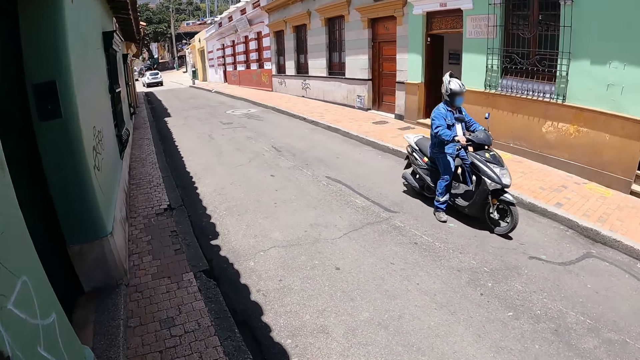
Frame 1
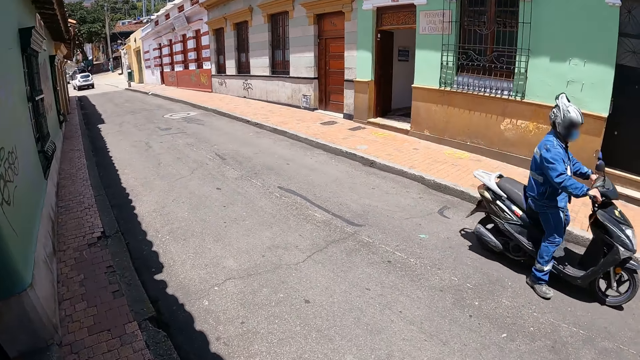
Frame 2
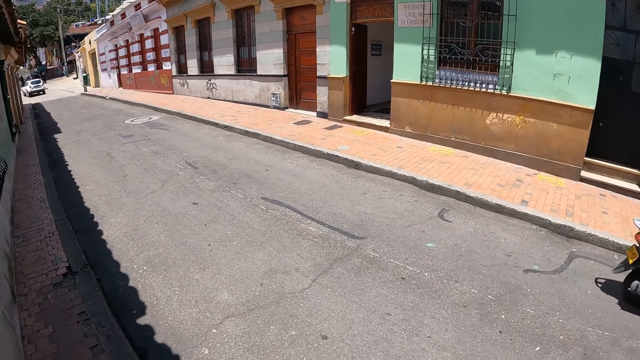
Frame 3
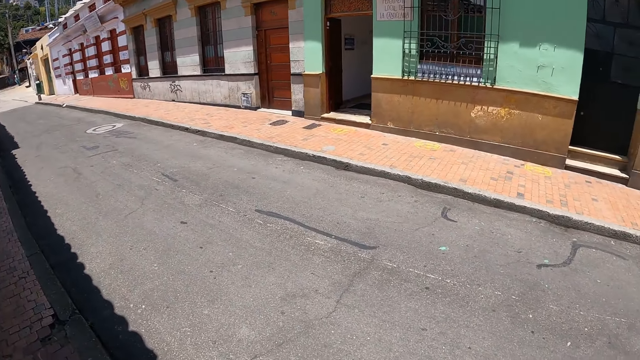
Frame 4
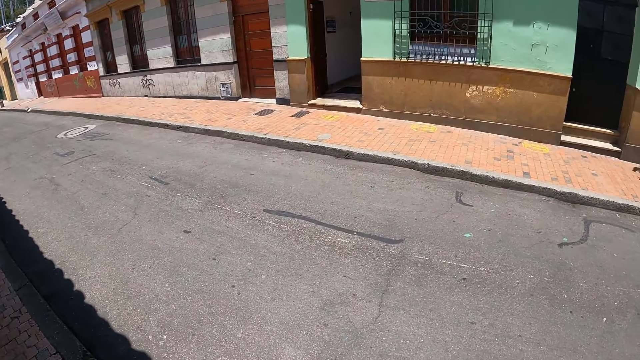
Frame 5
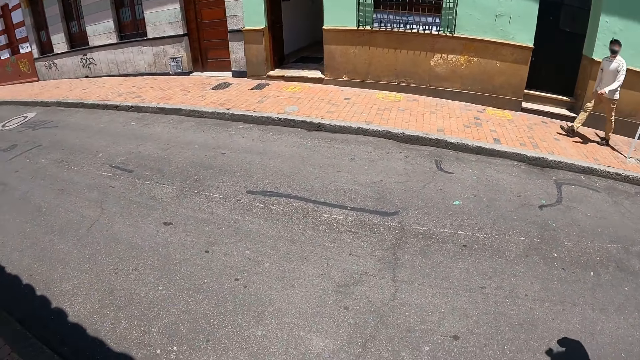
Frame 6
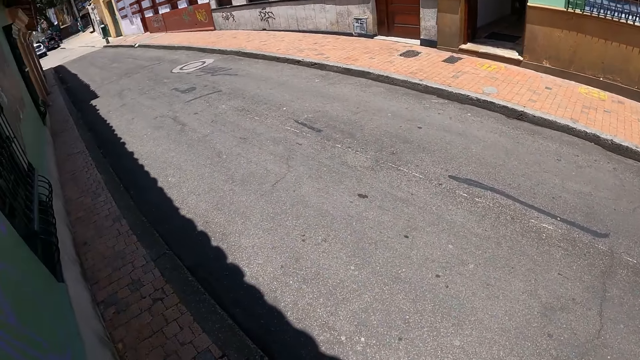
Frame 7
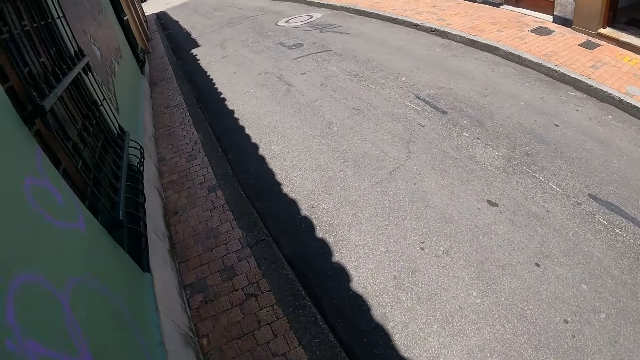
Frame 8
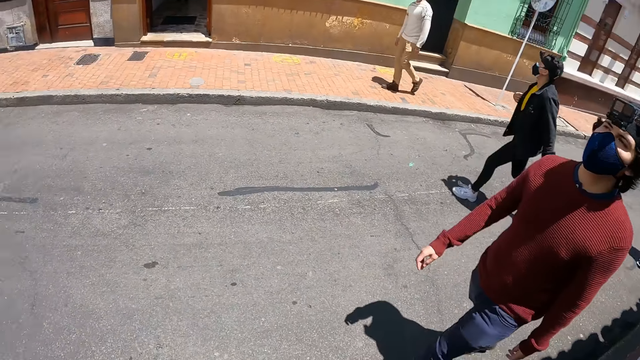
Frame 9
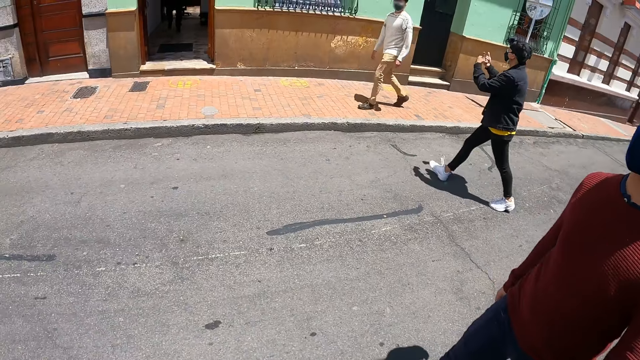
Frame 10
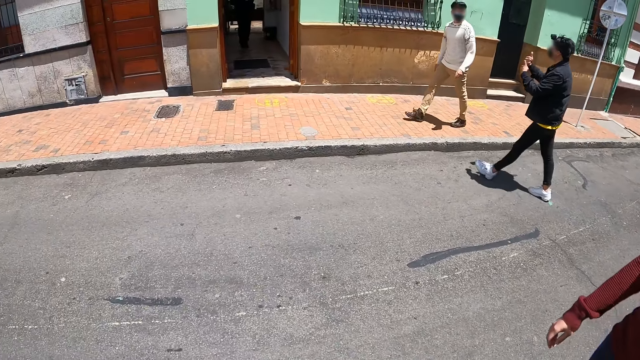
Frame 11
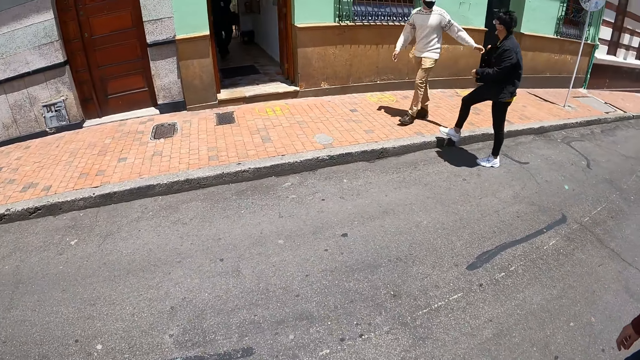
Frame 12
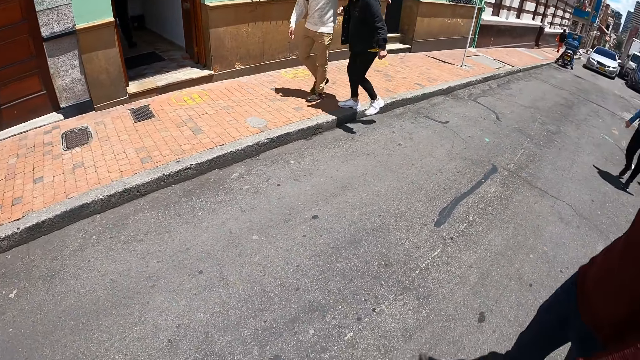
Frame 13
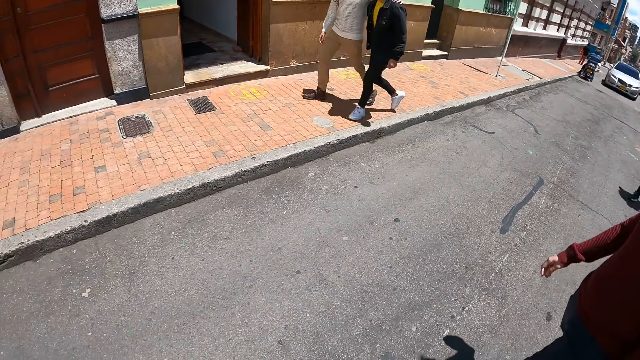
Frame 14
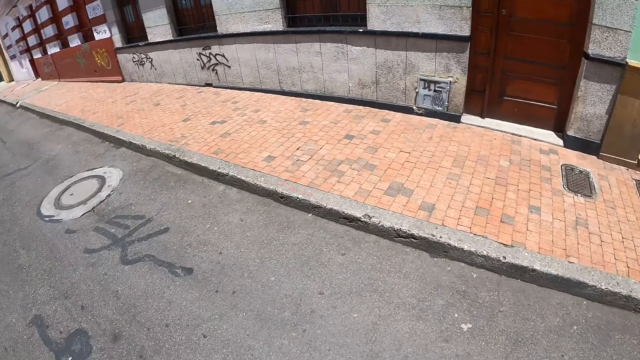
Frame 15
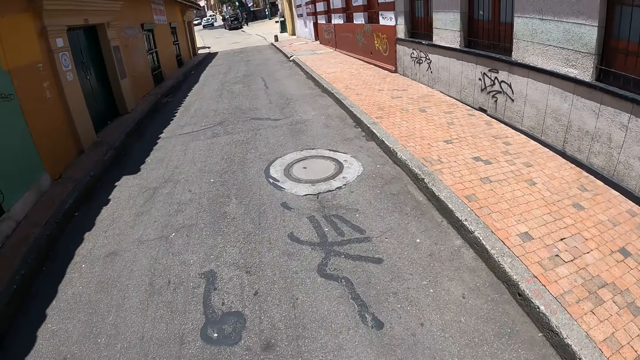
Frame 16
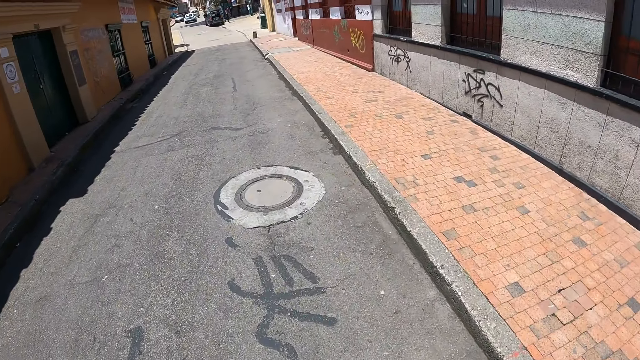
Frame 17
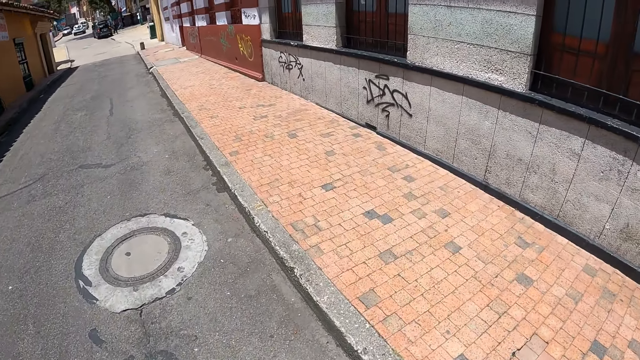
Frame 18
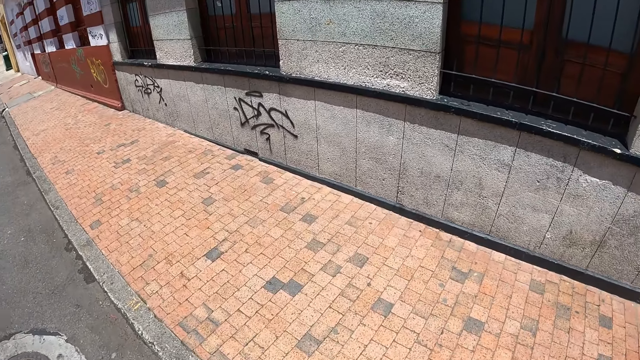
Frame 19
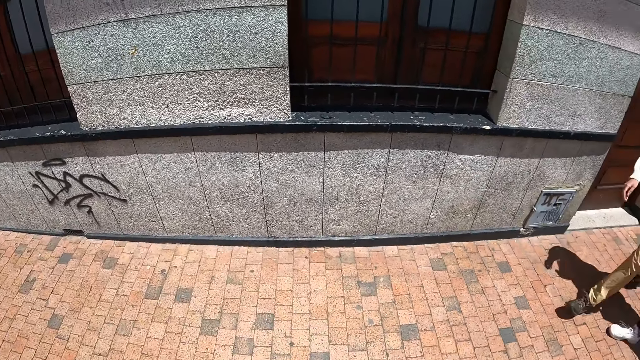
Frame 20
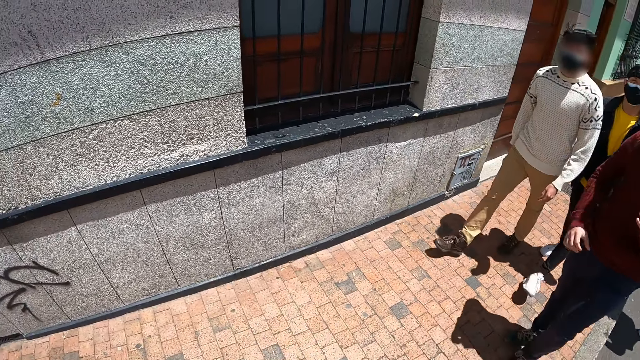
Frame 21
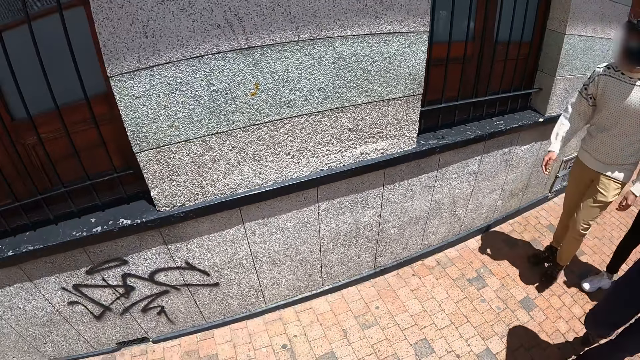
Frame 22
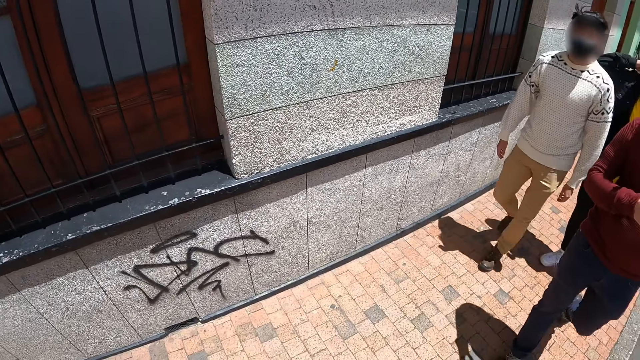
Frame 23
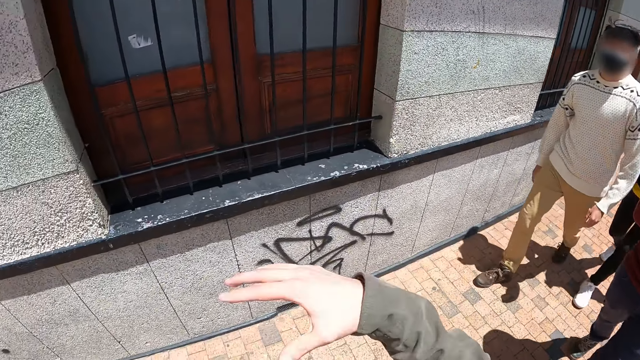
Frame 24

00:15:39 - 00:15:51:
The camera wearer walks along the road. They look around. They cross the road.

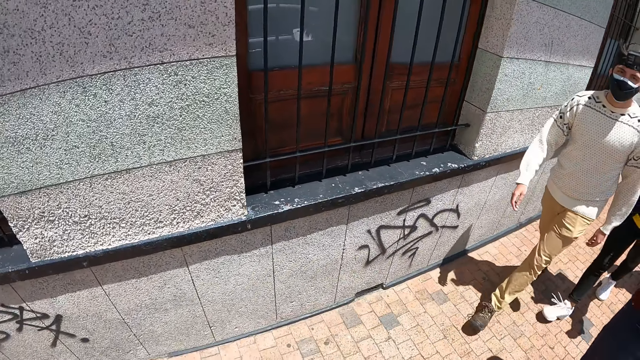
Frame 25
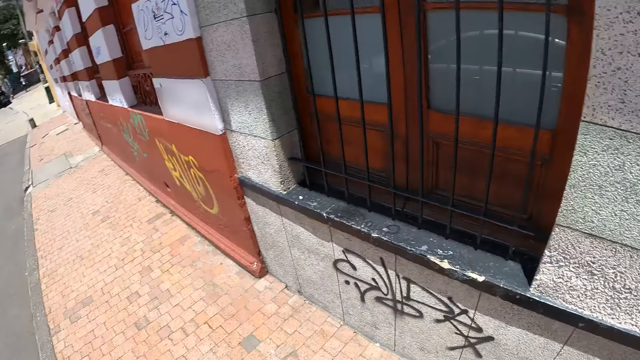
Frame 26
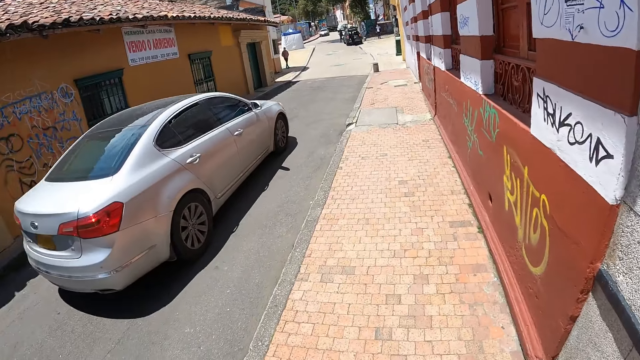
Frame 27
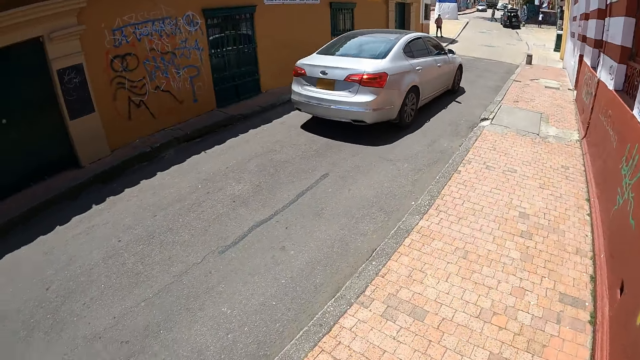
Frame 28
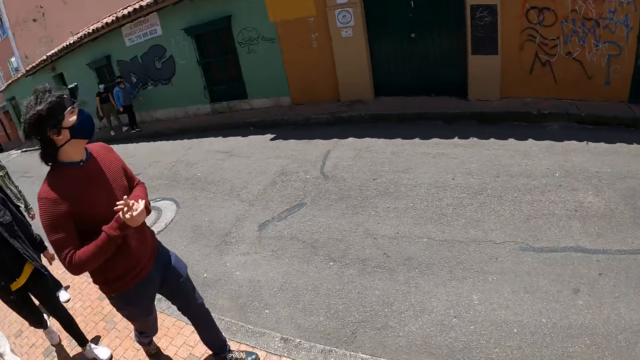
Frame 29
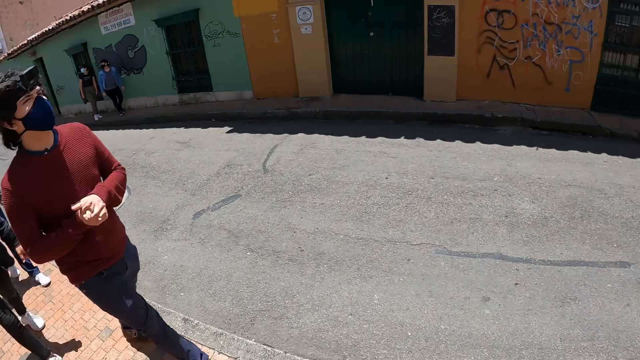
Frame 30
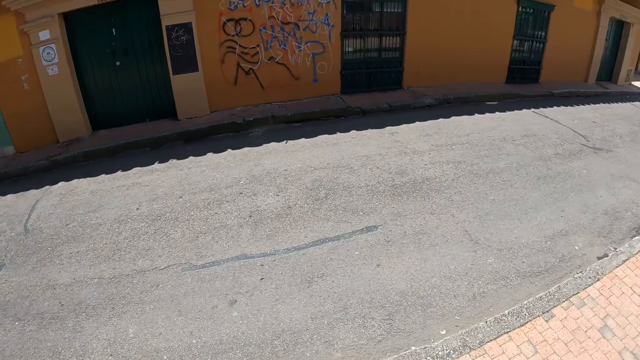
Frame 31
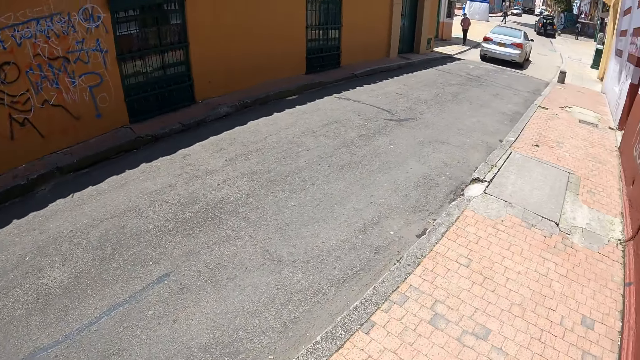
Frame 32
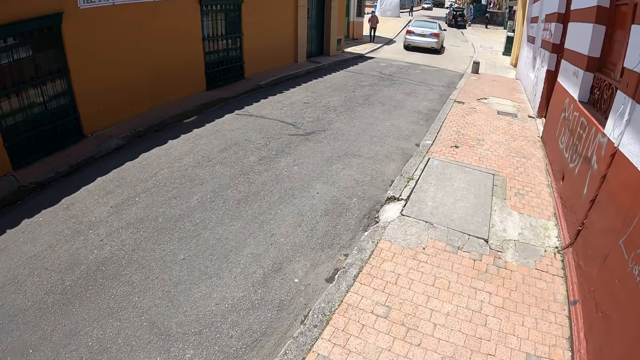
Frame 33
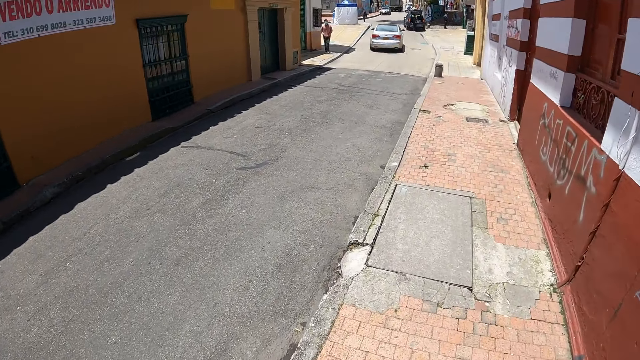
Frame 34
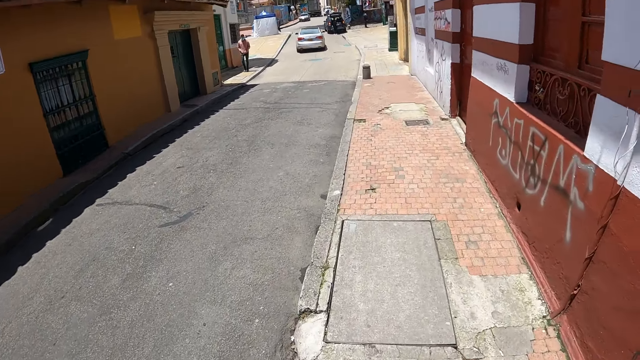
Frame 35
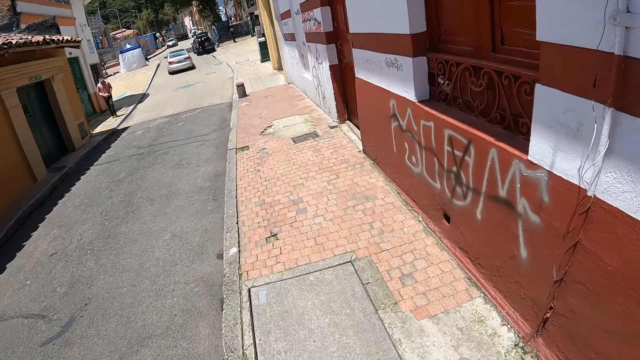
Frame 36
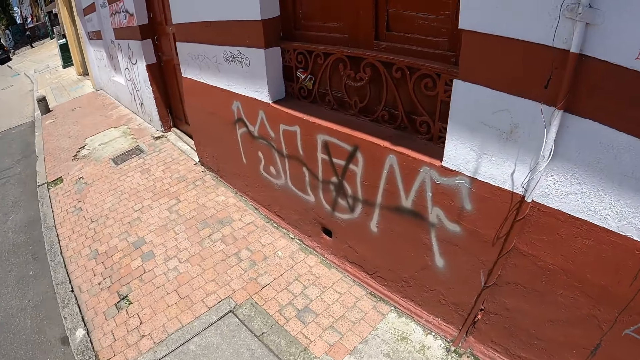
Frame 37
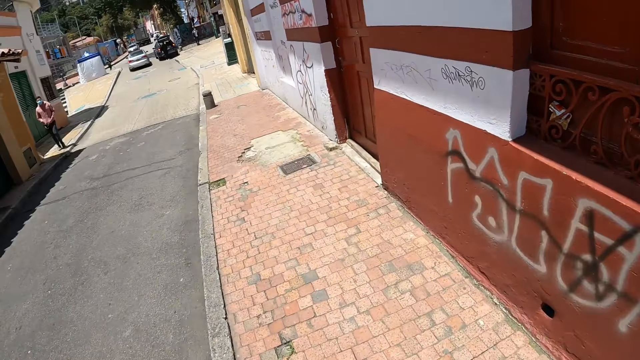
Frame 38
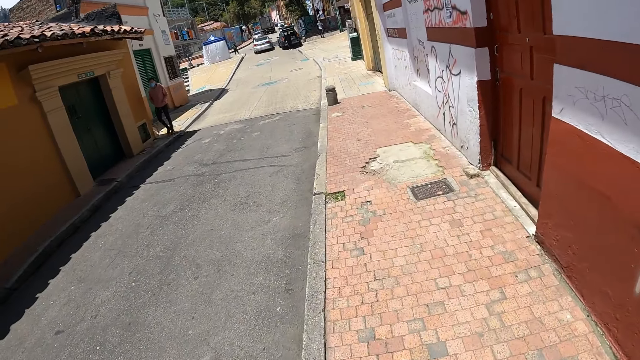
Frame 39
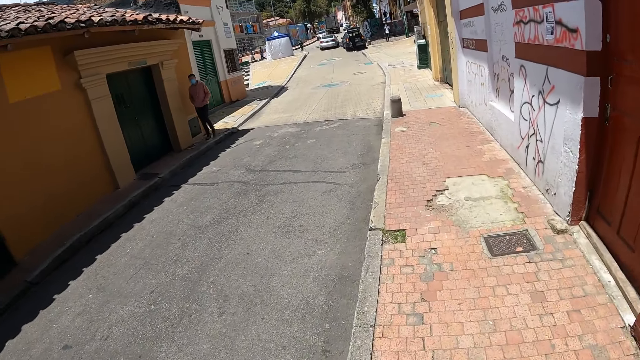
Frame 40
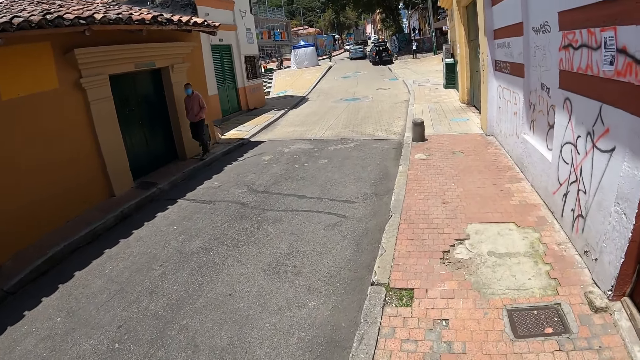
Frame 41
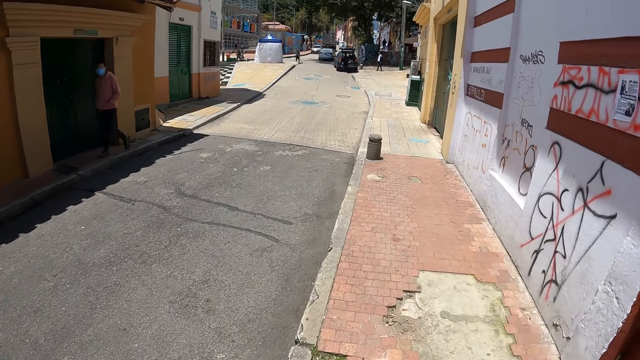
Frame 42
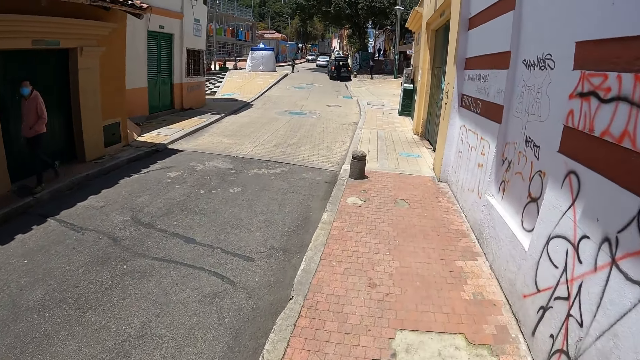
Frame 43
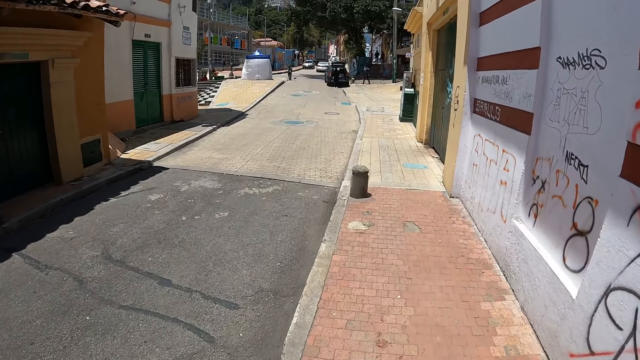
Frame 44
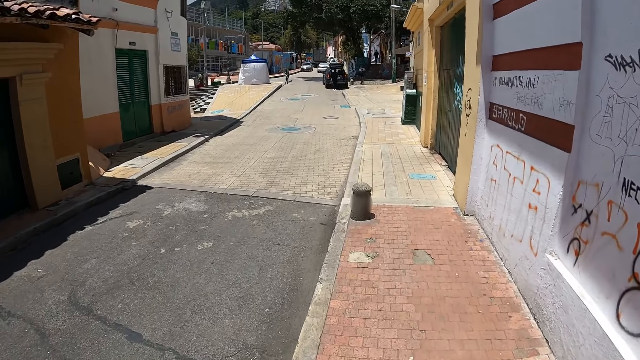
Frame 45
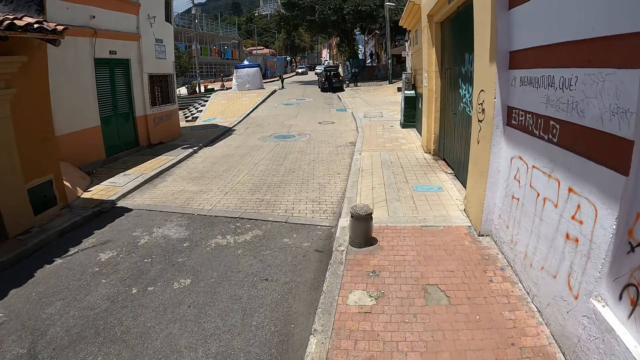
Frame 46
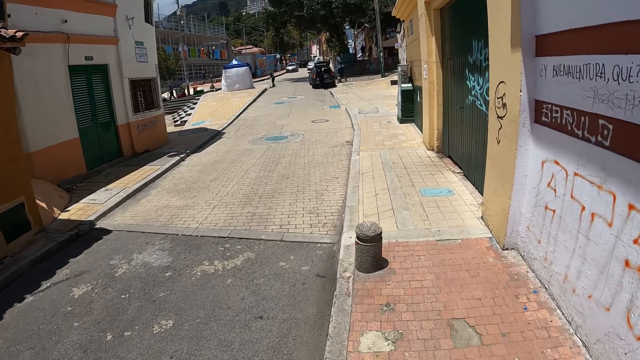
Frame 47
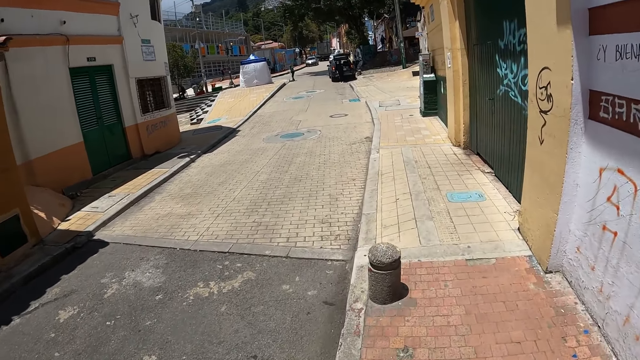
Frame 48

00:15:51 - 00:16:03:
The camera wearer walks along the road.
